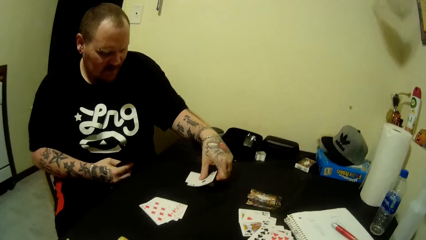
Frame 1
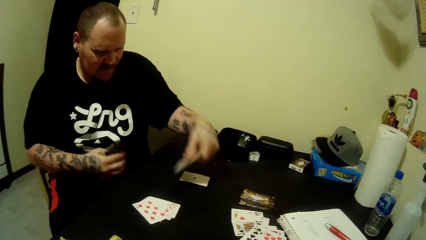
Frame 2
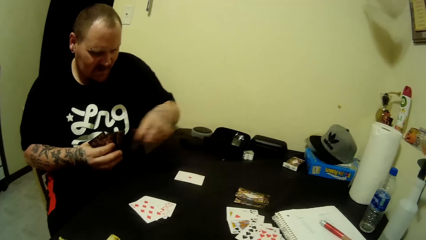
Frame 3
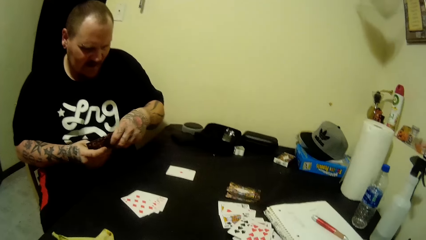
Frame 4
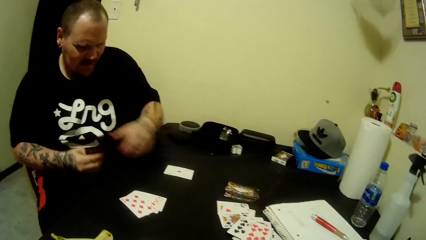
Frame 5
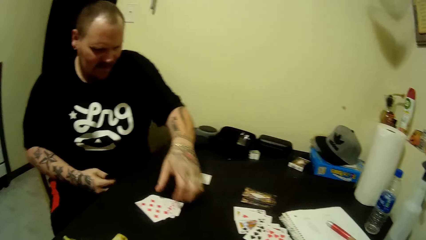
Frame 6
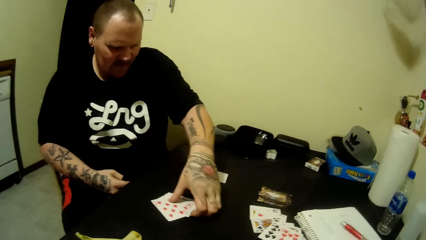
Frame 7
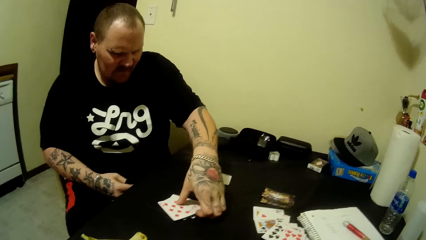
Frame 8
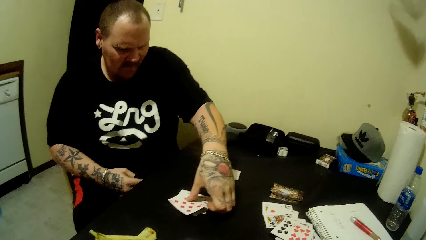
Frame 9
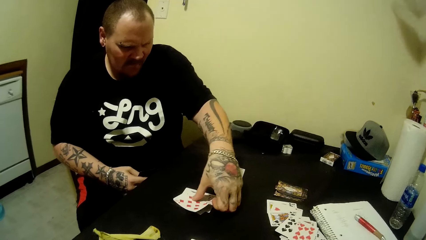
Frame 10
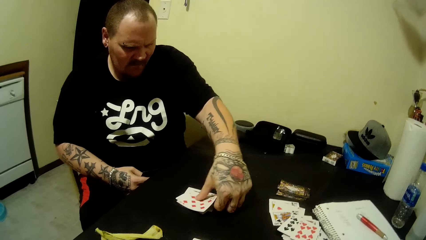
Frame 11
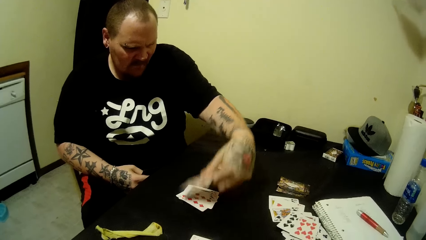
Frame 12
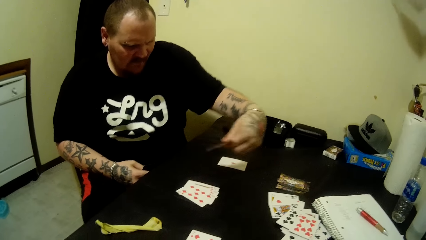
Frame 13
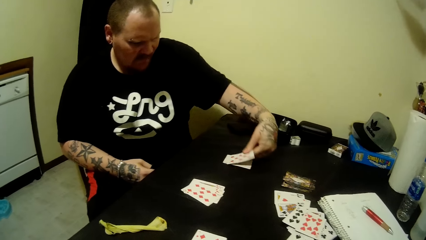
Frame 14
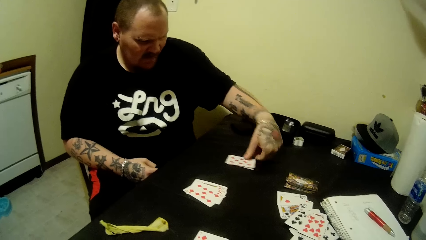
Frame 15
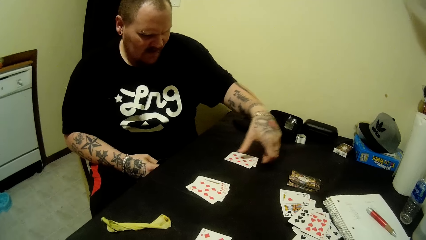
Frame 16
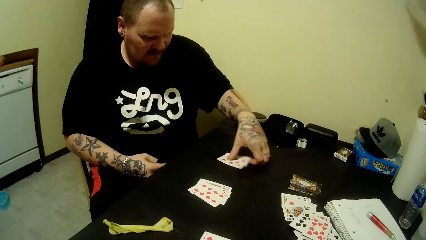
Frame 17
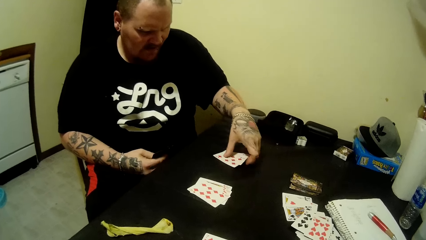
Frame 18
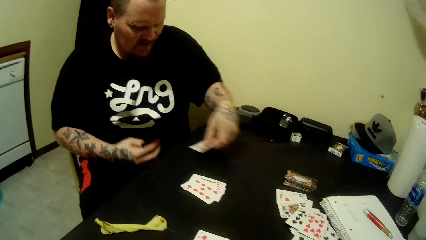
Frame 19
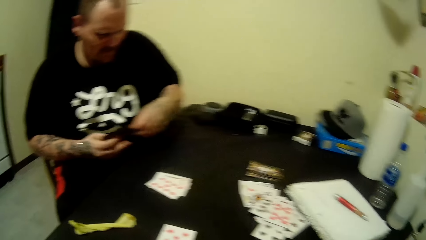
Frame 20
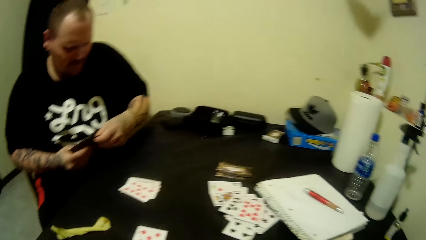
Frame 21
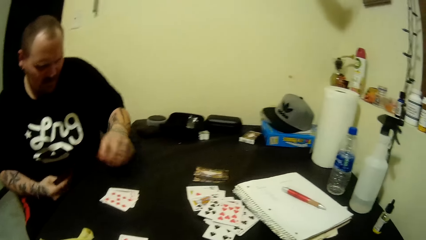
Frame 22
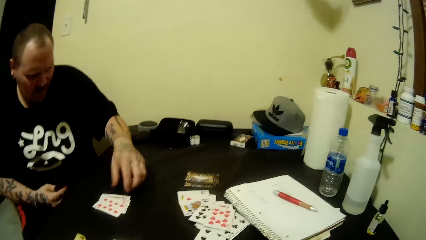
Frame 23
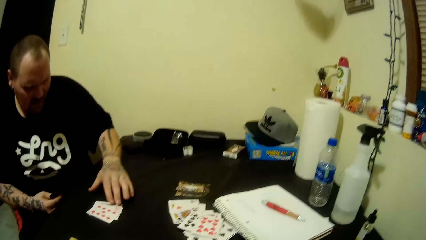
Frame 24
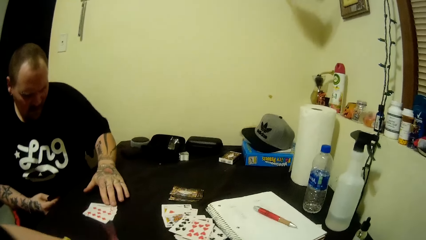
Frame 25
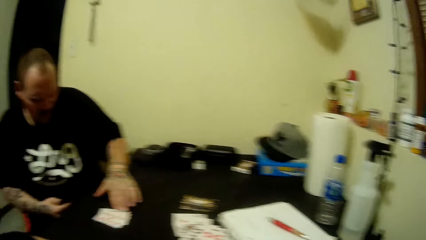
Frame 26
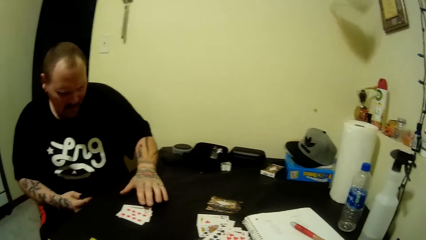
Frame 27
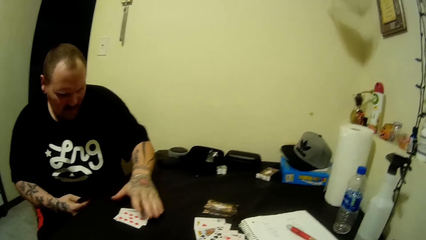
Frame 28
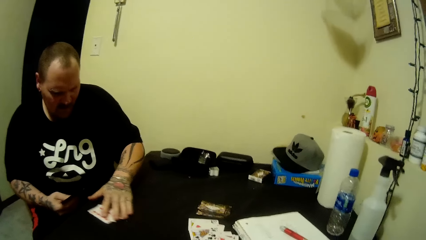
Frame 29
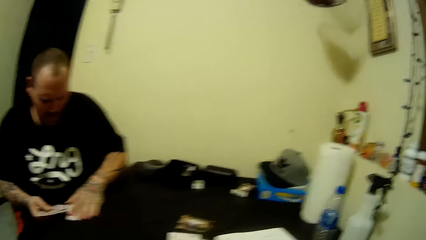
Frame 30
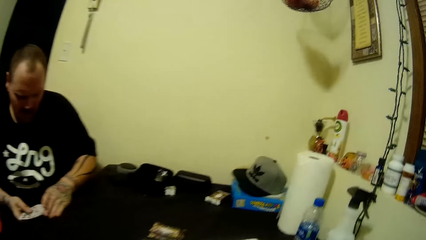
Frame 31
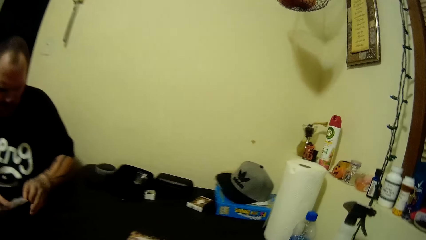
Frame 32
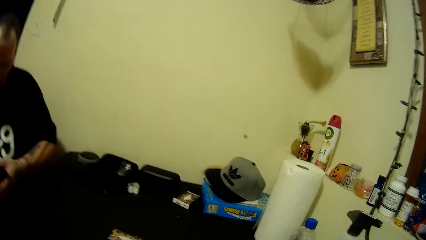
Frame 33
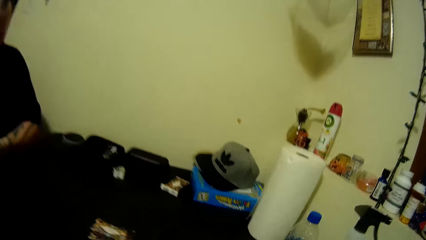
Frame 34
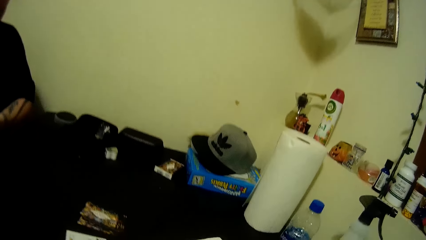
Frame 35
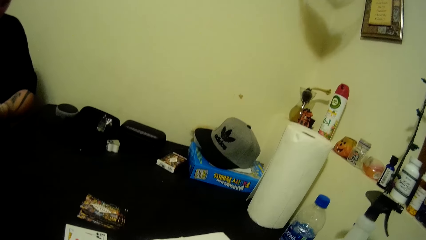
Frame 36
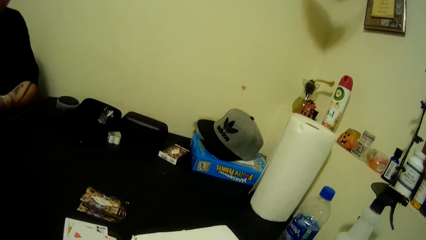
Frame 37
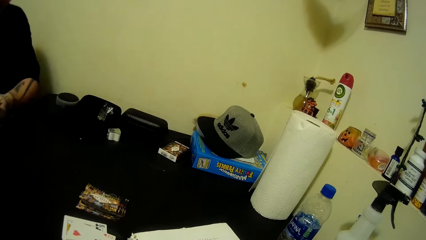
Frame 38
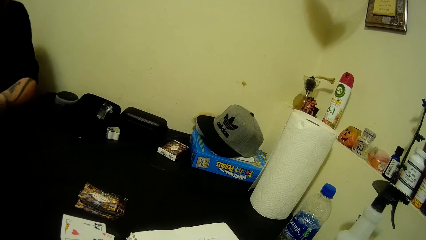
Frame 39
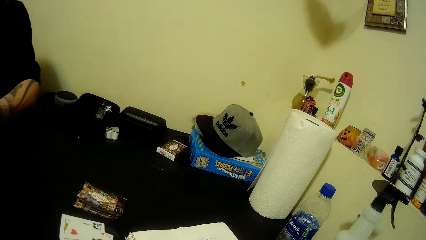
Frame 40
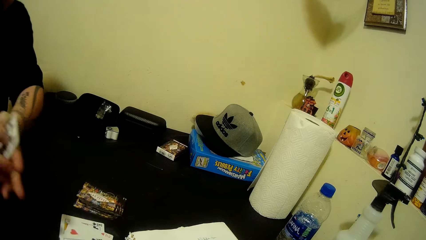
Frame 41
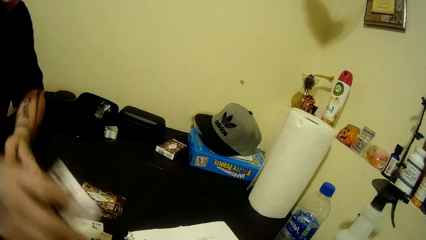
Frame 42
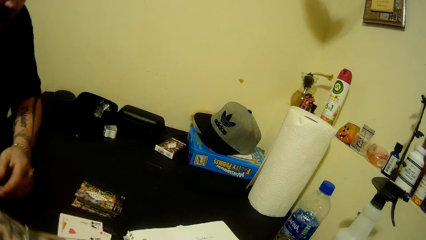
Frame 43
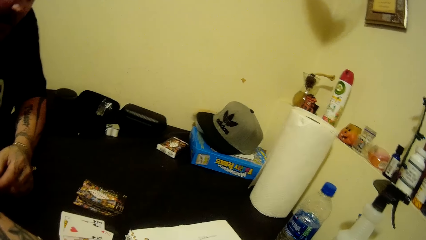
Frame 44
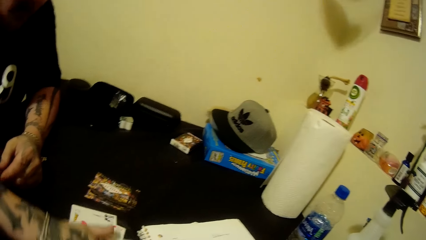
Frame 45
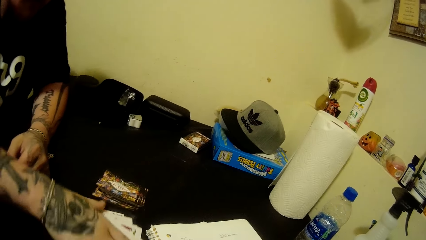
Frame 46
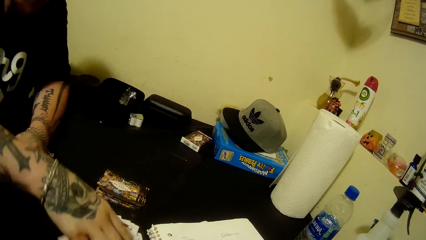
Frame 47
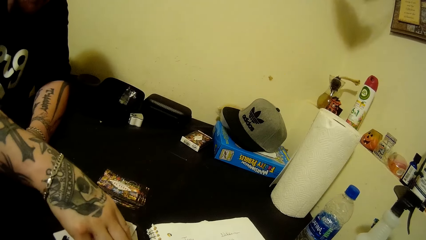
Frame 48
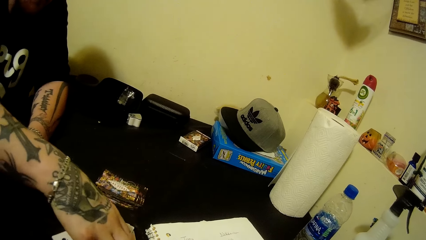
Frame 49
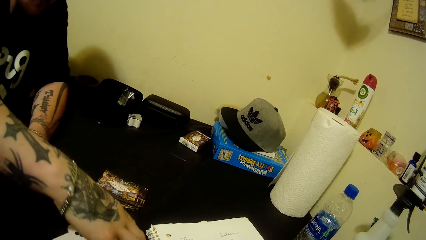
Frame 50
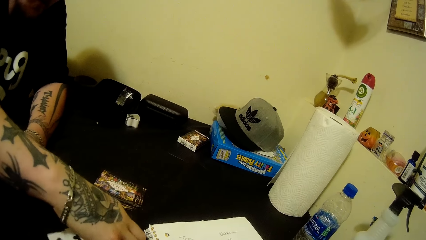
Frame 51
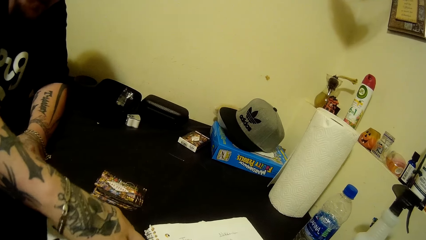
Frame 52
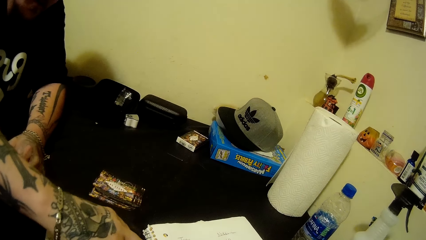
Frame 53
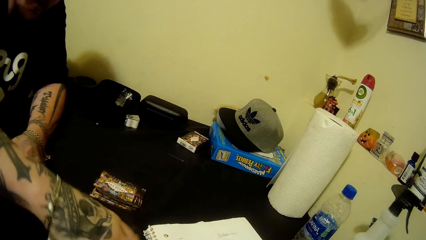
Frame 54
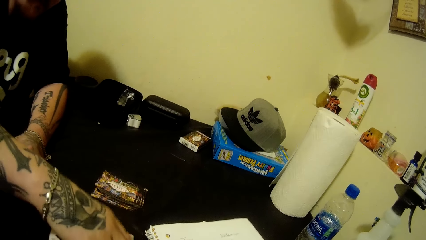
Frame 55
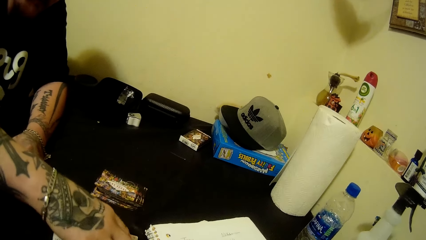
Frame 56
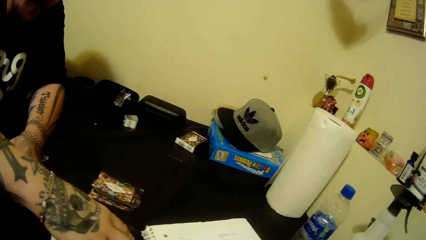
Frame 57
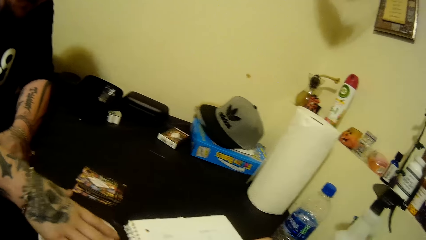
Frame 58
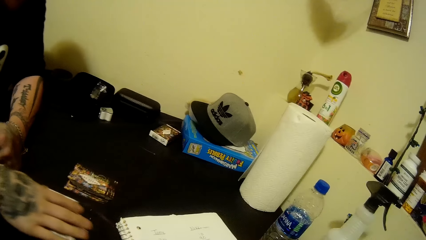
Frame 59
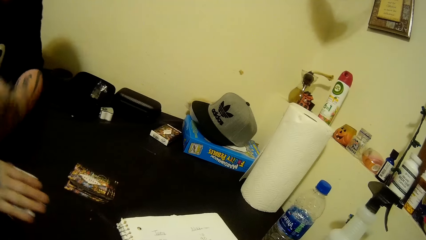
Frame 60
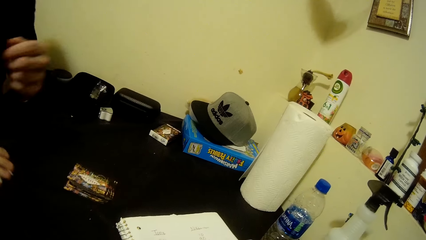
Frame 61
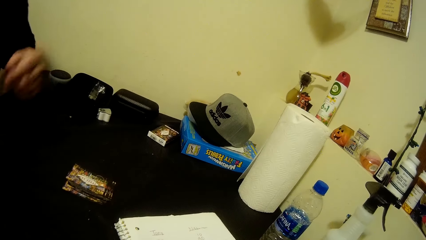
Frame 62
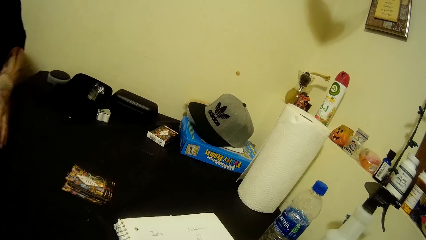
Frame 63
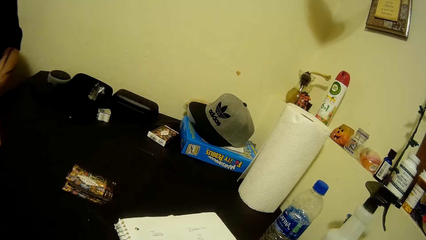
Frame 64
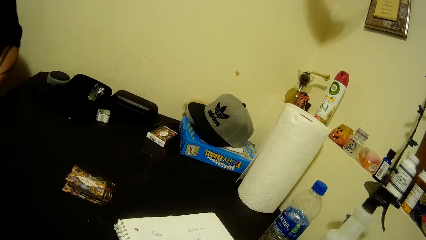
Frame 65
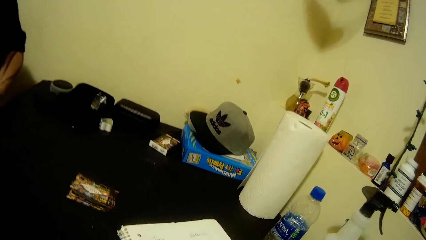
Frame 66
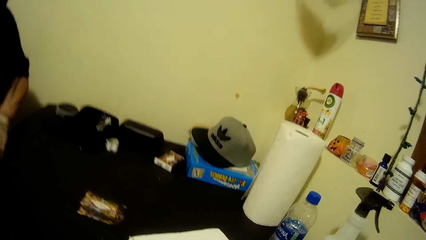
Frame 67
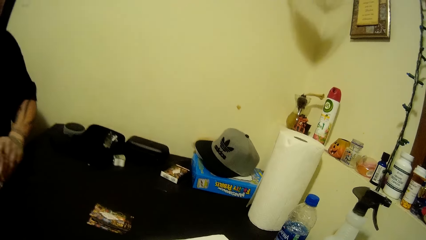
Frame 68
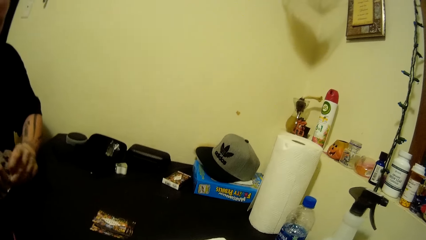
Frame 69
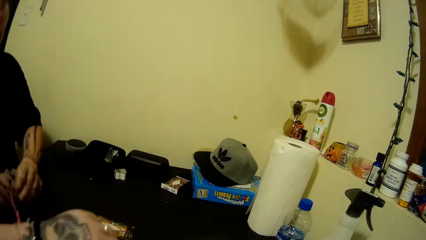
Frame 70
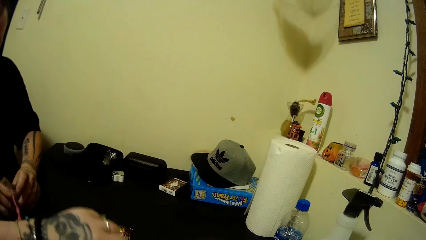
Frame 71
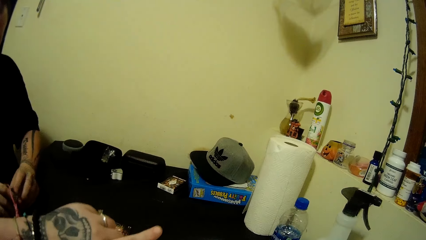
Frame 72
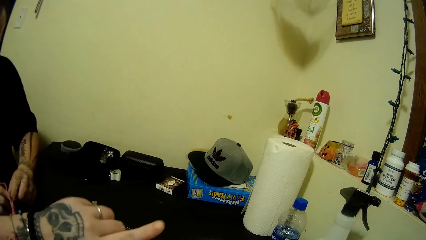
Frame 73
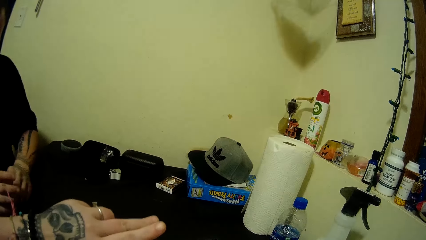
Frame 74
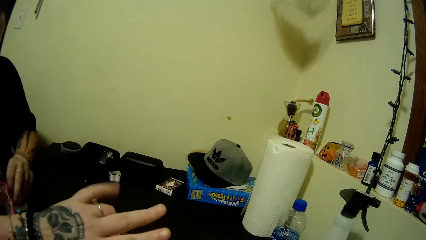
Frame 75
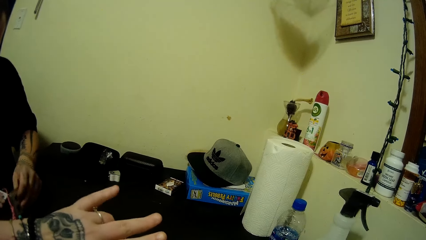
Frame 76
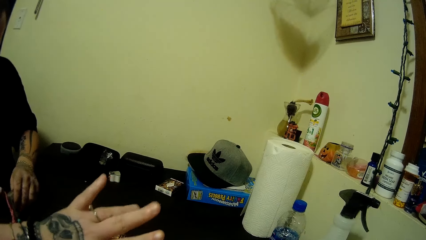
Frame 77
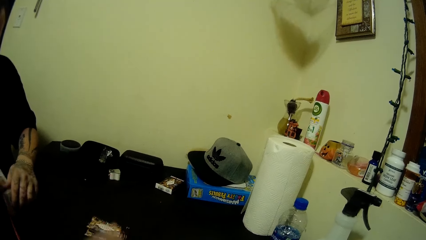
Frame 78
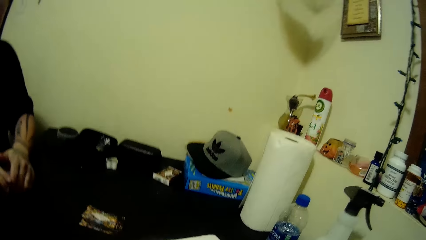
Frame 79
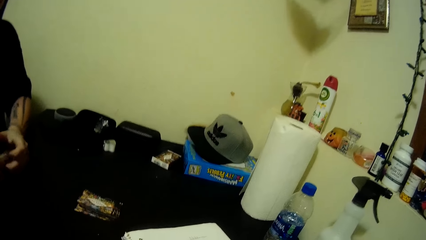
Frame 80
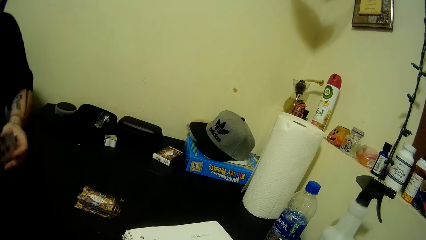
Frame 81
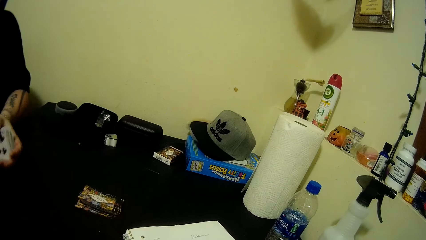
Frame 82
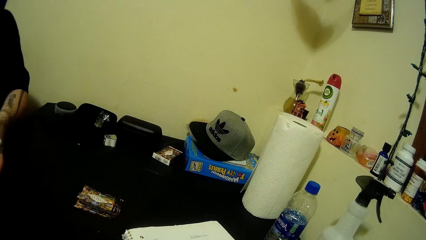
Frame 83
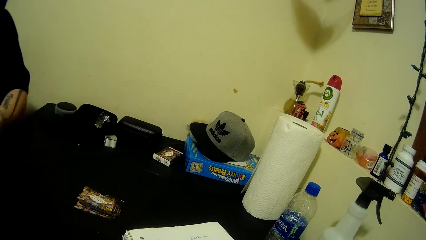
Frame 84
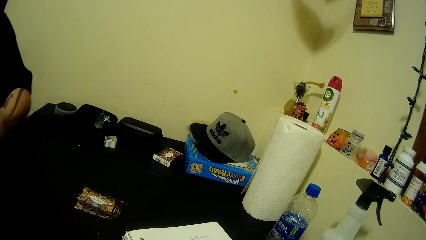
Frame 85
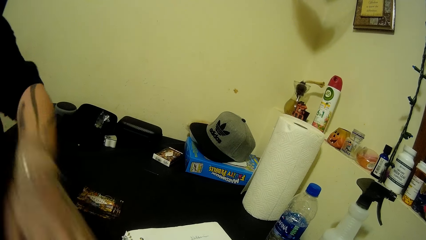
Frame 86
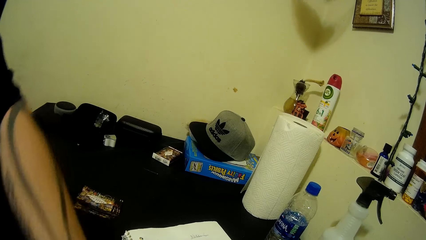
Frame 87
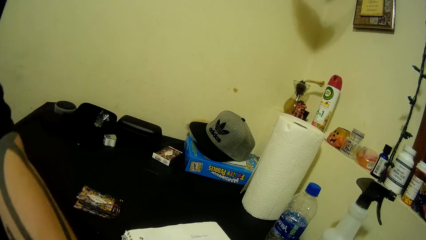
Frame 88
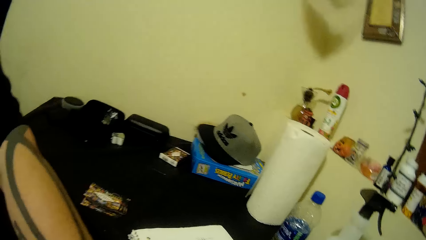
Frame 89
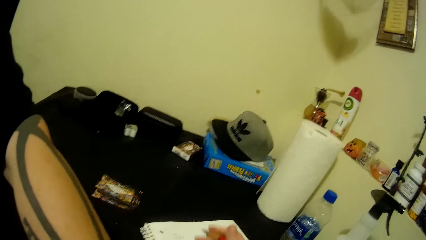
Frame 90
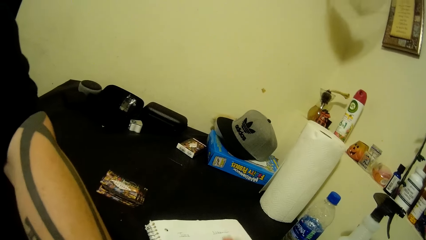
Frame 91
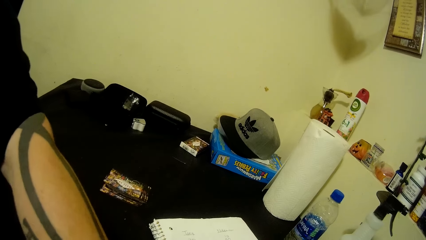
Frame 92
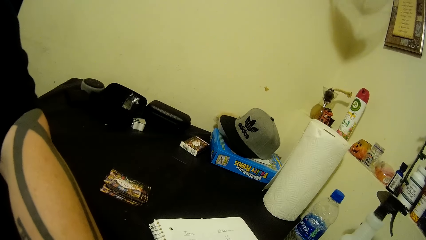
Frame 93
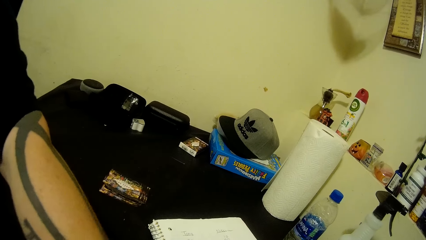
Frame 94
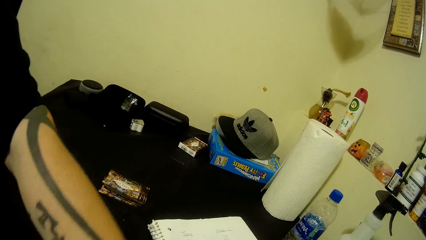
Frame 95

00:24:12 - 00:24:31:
A man picks the card from the table with his left hand and passes the card in his left hand to his right hand. He picks a card from the table with his left hand and drops the card in his left hand on the table. He picks cards from the table with his left hand, passes the cards in his left hand to his right hand, and pushes the cards on the table into his right hand with his left hand. He drops the cards in his right hand on the table. He collects the cards from the table and arranges the cards in his hands. The camera wearer moves his fingers. The man collects the cards from the table.
